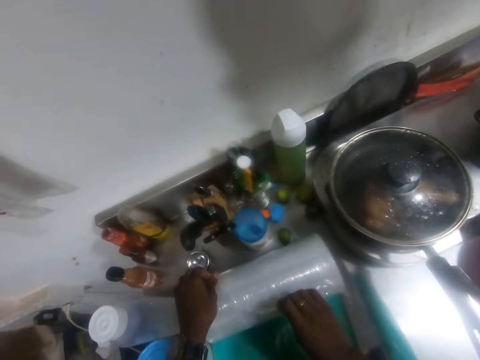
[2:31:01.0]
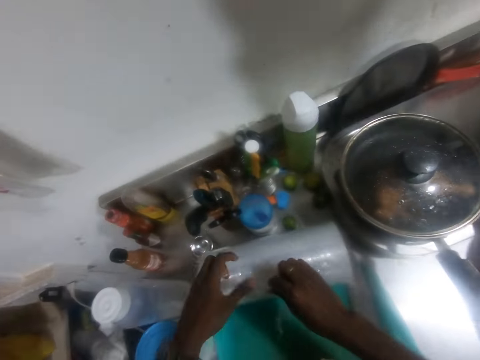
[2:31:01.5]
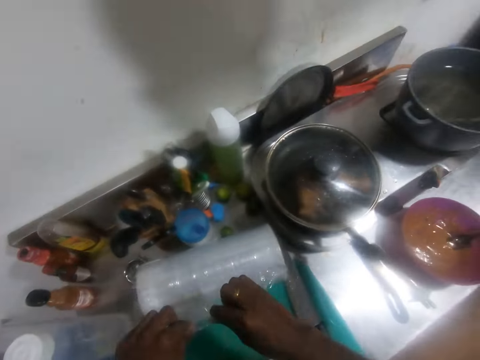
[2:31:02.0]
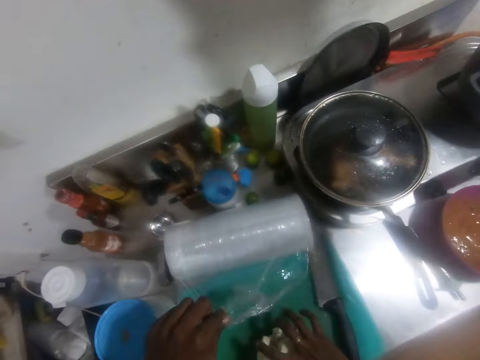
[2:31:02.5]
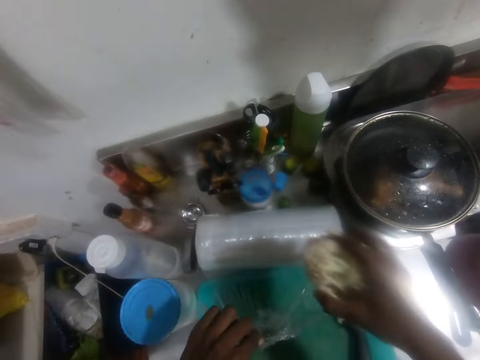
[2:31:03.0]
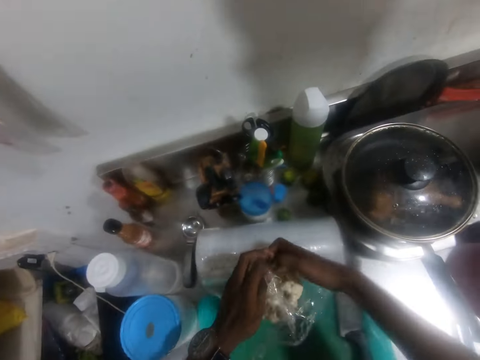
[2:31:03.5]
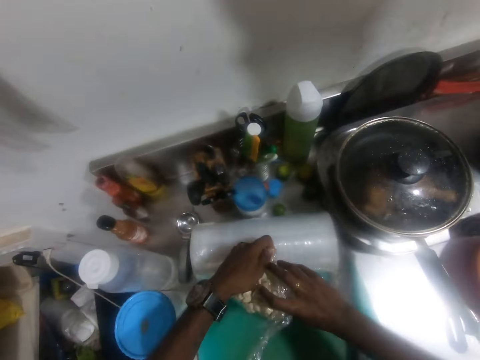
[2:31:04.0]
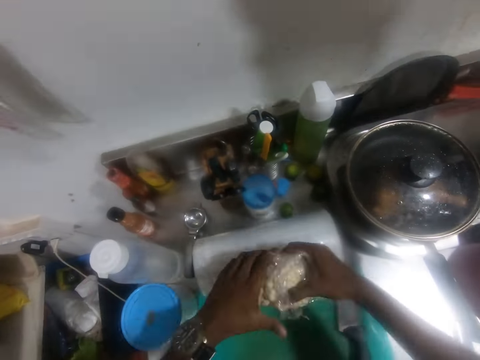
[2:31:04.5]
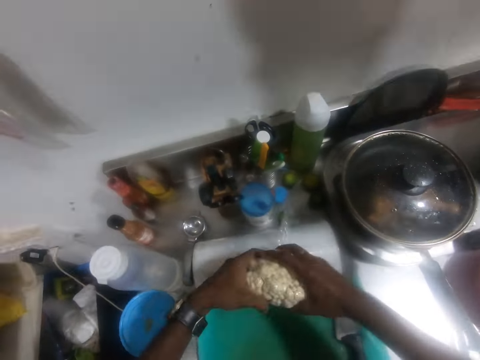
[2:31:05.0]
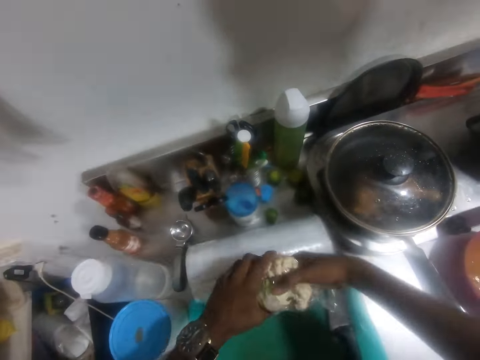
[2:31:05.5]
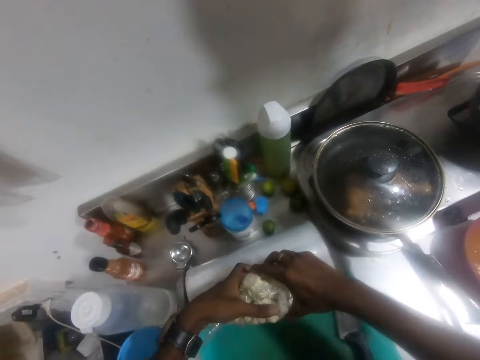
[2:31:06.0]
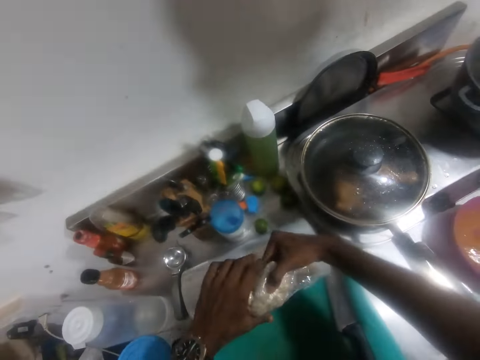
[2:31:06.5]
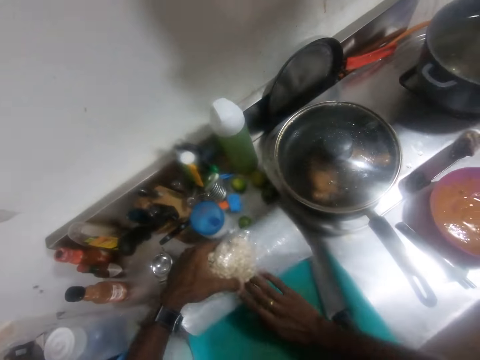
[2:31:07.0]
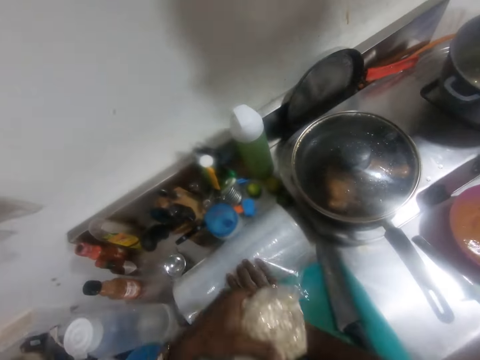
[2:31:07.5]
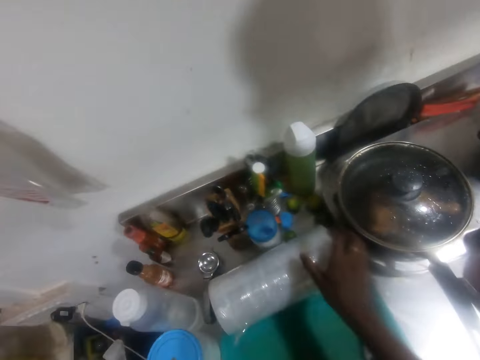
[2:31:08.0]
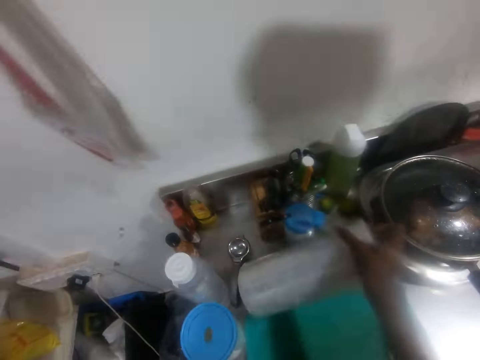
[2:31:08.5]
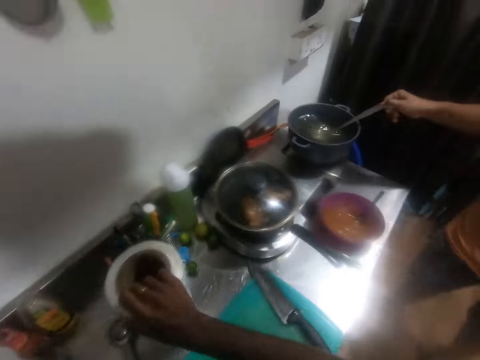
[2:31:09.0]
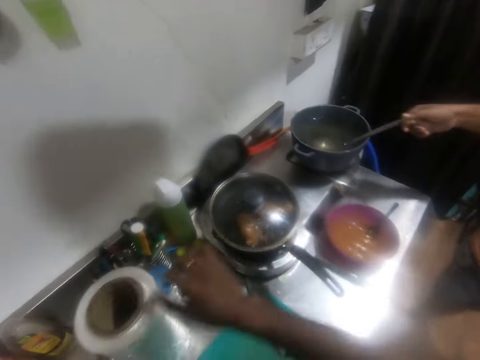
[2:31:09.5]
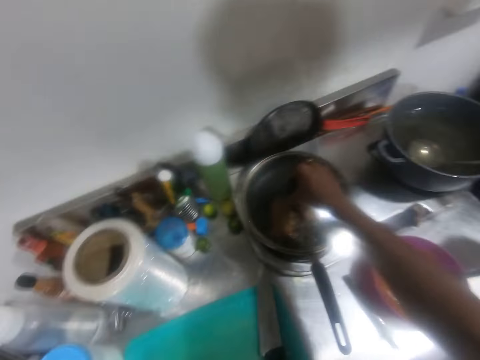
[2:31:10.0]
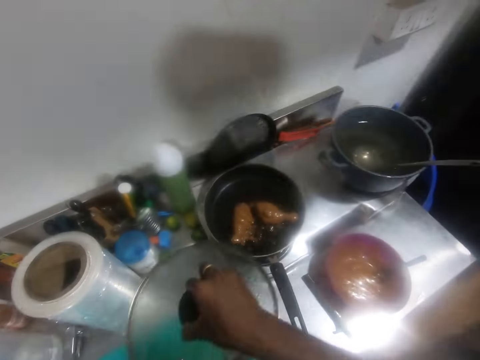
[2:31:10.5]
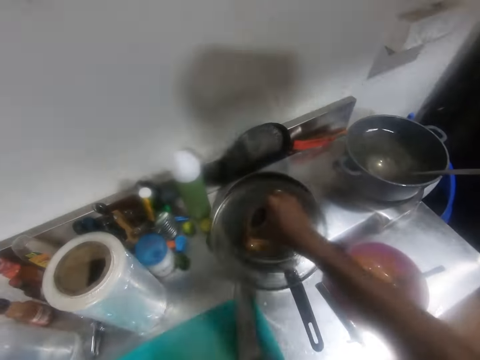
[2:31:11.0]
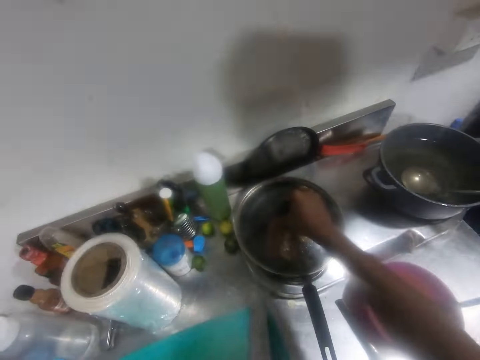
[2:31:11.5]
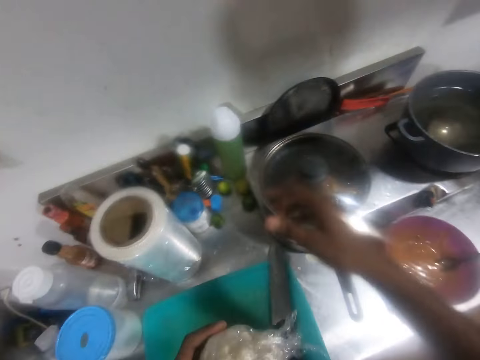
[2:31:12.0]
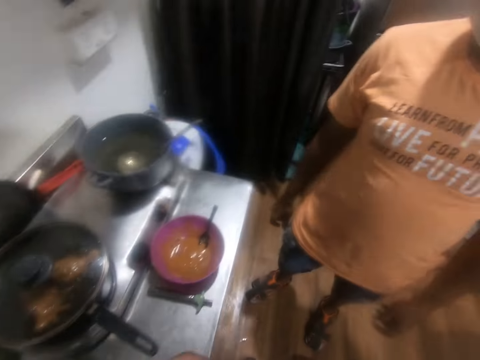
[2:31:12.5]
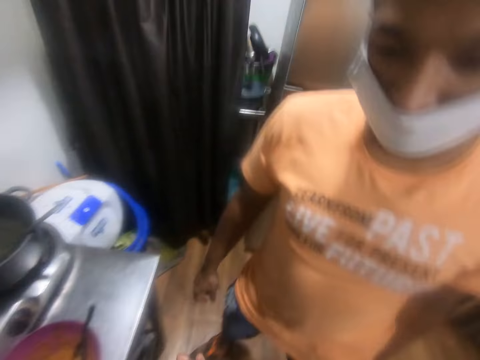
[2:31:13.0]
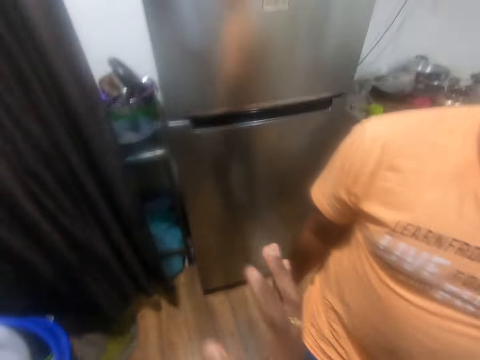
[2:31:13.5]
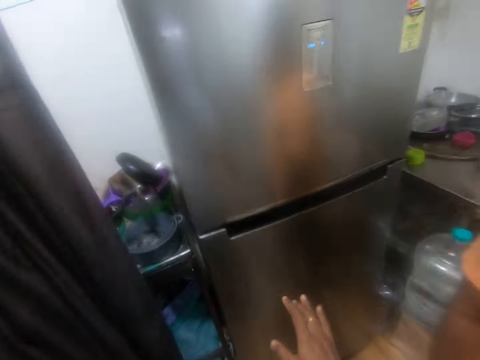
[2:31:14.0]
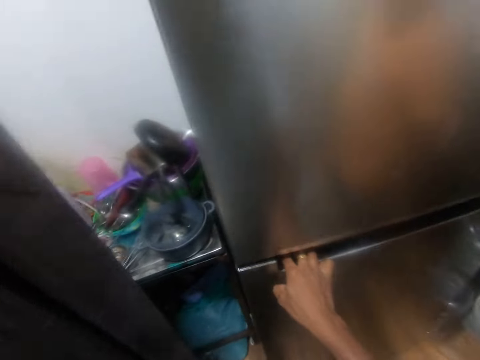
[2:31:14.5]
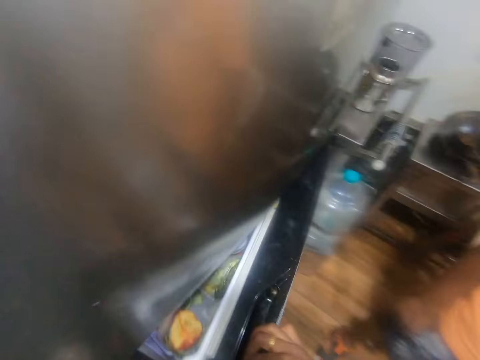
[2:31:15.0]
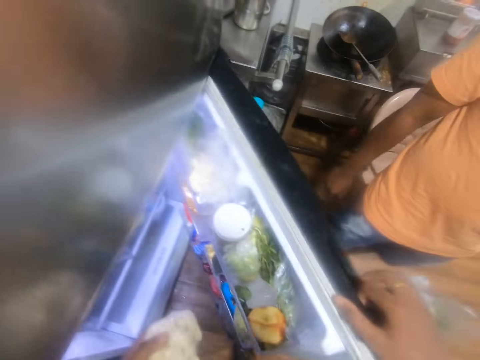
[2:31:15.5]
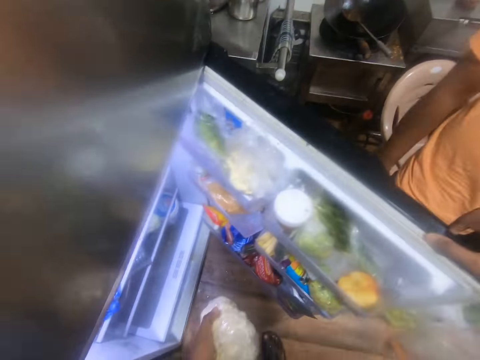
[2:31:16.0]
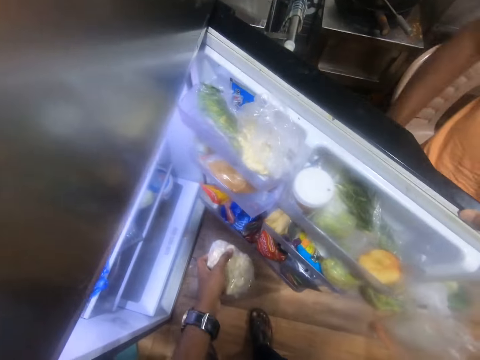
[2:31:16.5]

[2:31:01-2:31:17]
The camera wearer unrolls the cling film on the kitchen counter with both hands. He picks up the cabbage piece from the chopping board on the kitchen counter with his right hand. He wraps the cabbage piece with the cling film with both hands. He tears the cling film with both hands. He moves the roll of cling film on the kitchen counter into a vertical way with his right hand. A man holds a serving spoon. The camera wearer uncovers a pot on a cooker with his right hand. He covers the pot on the cooker with his right hand. He interacts with the man. He holds the cabbage piece with both hands. He opens a fridge with his right hand.

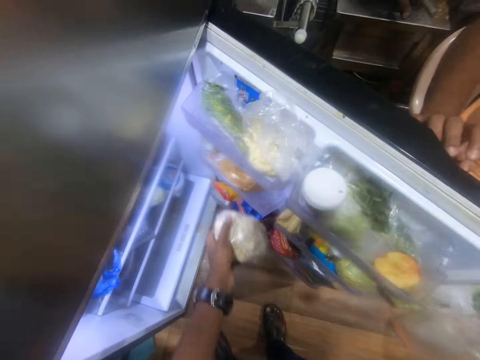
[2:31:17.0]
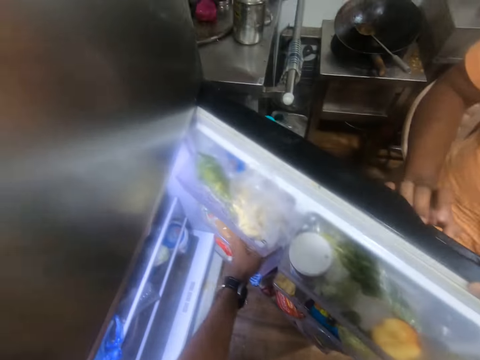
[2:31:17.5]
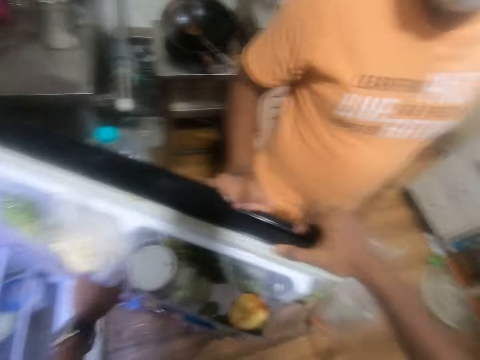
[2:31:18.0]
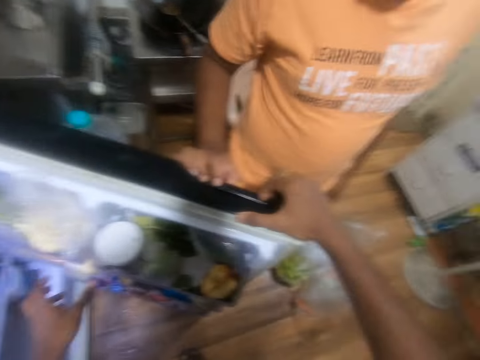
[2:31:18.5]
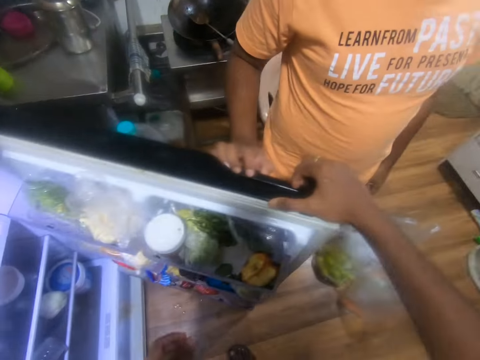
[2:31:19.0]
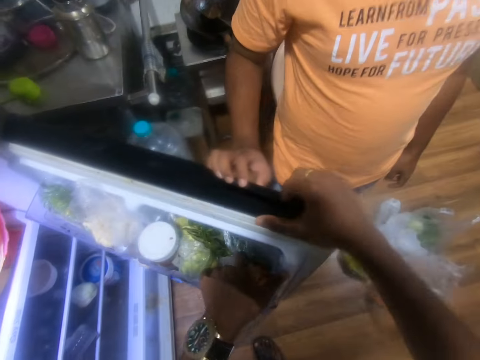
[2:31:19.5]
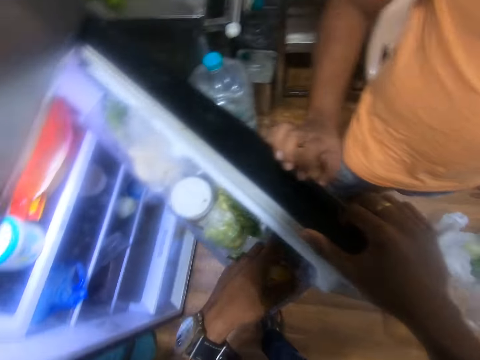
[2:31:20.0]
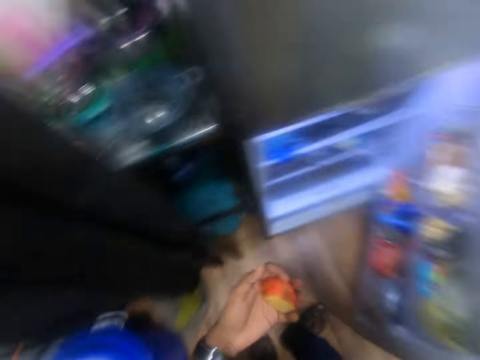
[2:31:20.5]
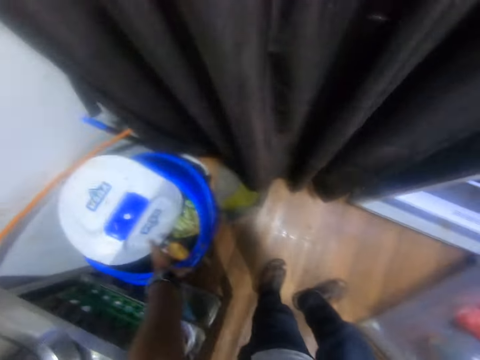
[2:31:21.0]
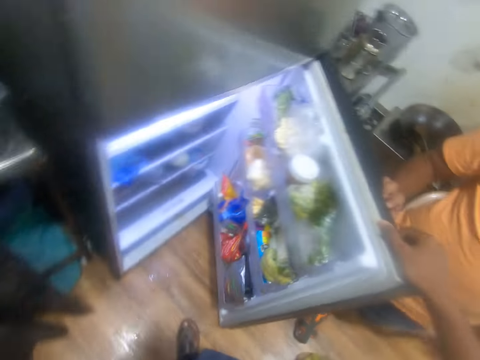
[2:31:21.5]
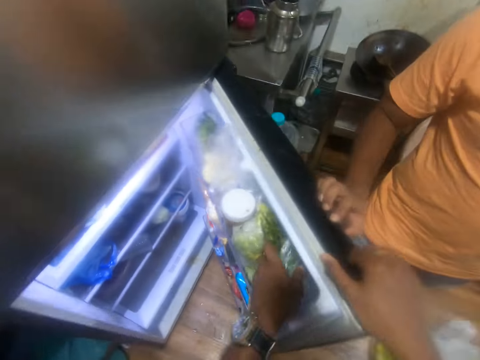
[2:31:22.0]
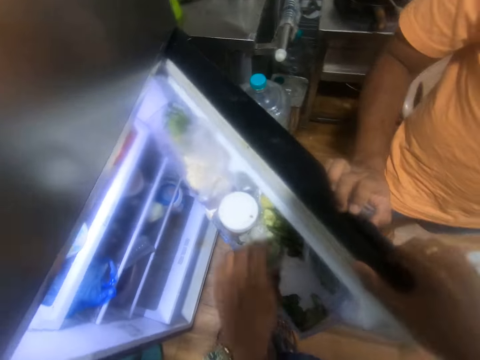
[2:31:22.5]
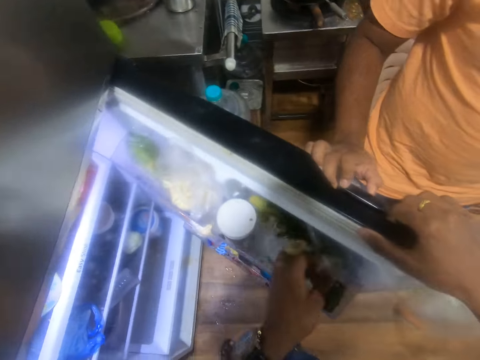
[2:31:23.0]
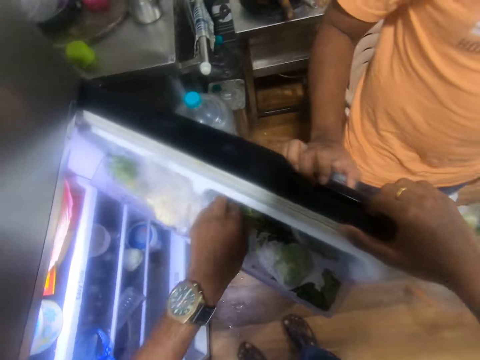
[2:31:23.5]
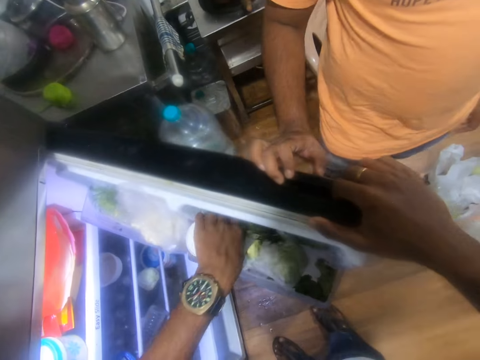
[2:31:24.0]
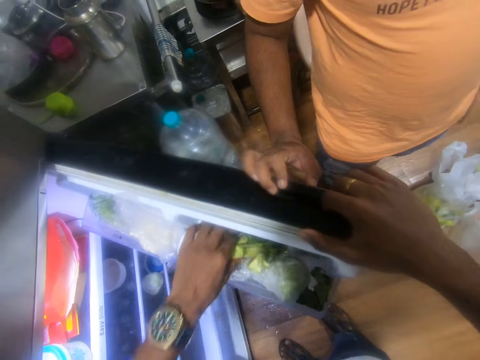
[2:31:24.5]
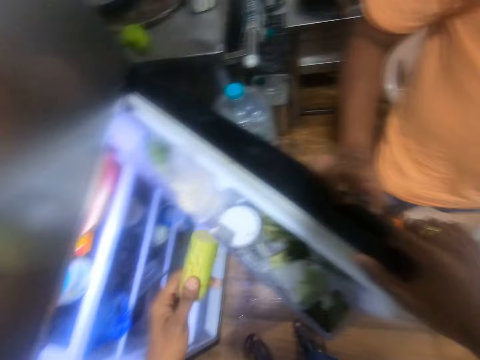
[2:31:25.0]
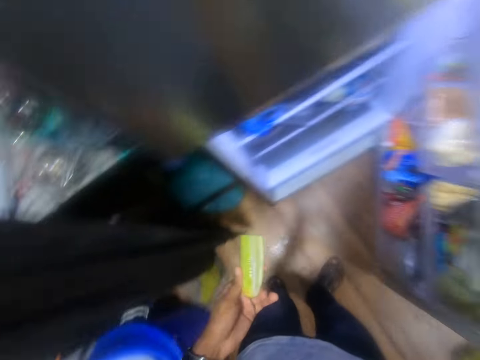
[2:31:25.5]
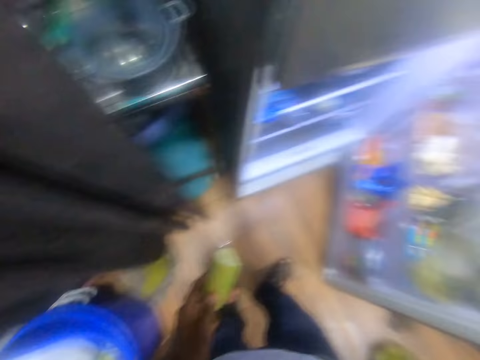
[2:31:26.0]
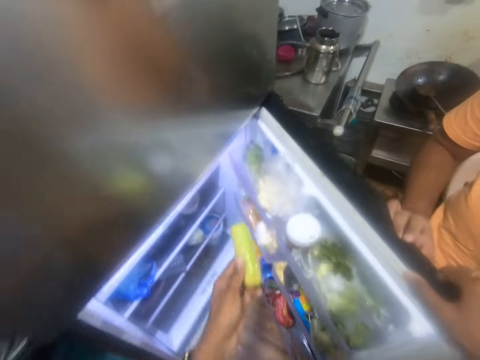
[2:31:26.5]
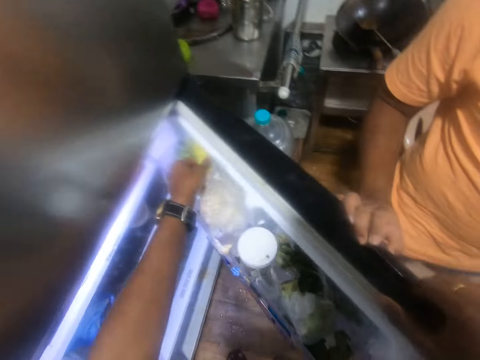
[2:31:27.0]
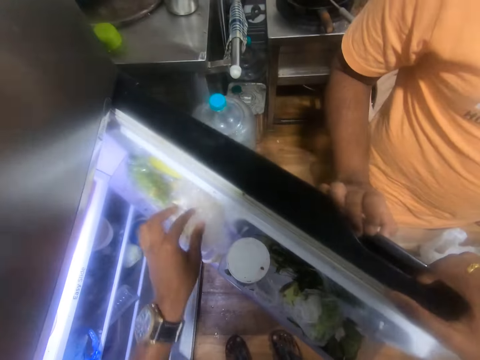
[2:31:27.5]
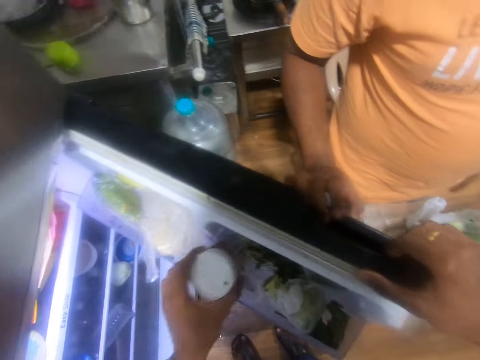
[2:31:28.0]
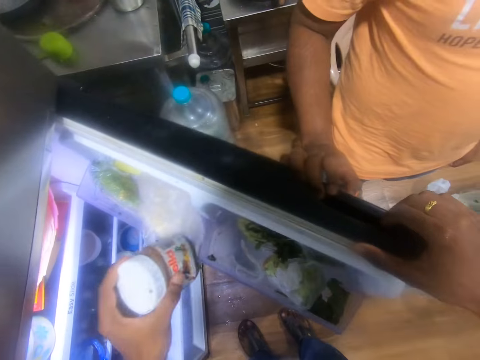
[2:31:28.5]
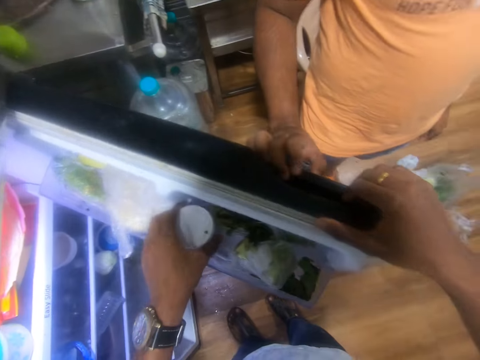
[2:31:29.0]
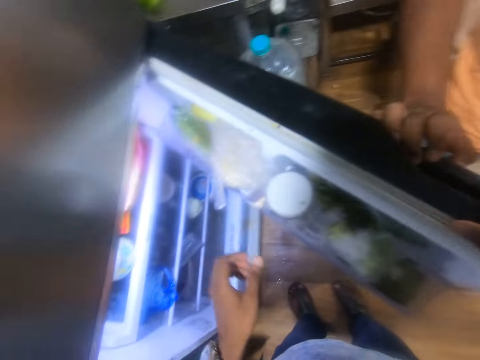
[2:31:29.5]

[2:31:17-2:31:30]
A man puts his right hand on the fridge door. The camera wearer puts the cabbage piece in the fridge compartment with his left hand. He picks an apple from the fridge compartment with his left hand. He drops the apple in the waste bin with his left hand. He searches the fridge compartment with his left hand. He moves the vegetables. He picks a cucumber from the fridge compartment with his left hand. He drops the cucumber in the fridge compartment with his left hand. He picks a jar of bread spread from the fridge compartment with his left hand. He moves the container of the spread. He drops the jar of bread spread in the fridge compartment with his left hand.
